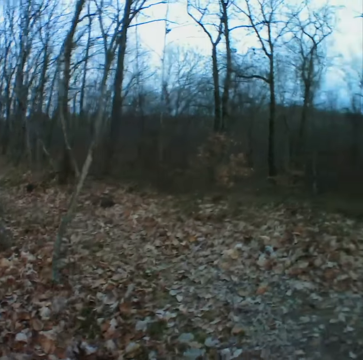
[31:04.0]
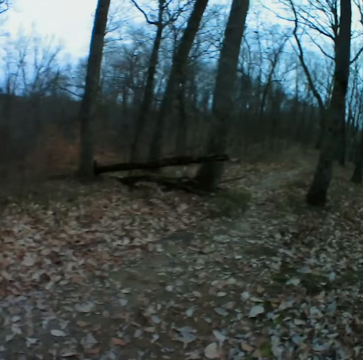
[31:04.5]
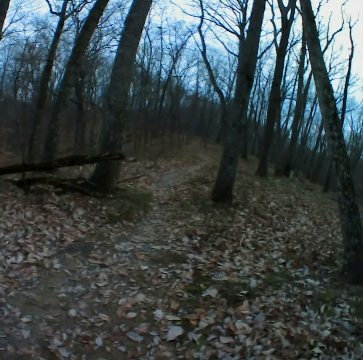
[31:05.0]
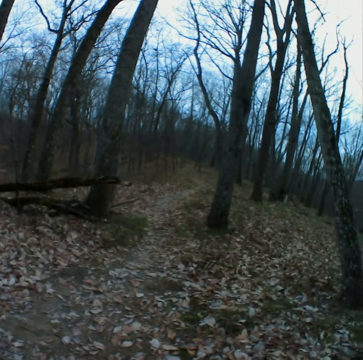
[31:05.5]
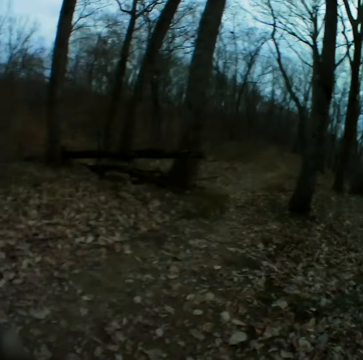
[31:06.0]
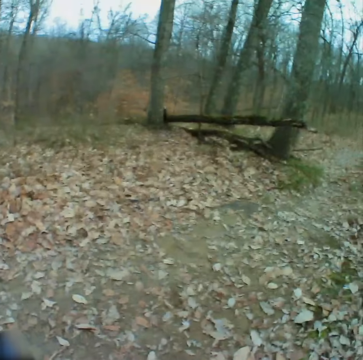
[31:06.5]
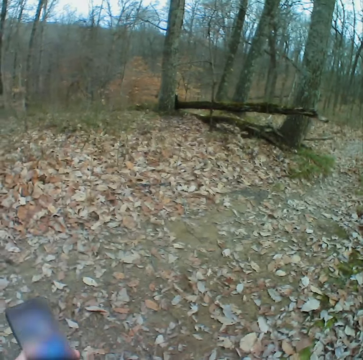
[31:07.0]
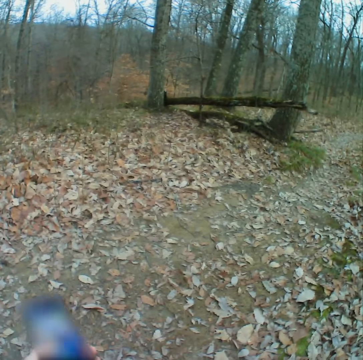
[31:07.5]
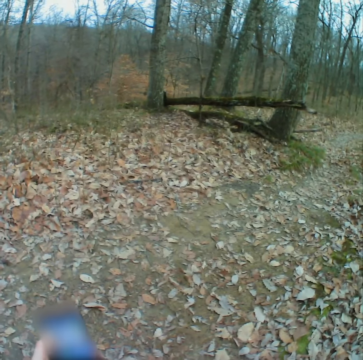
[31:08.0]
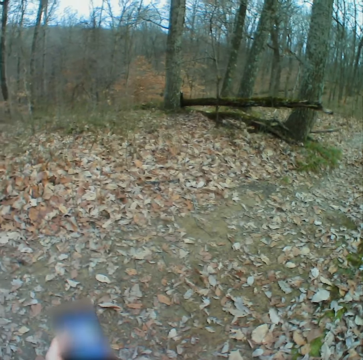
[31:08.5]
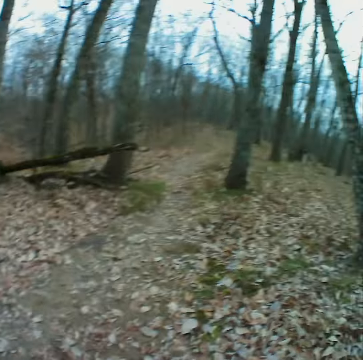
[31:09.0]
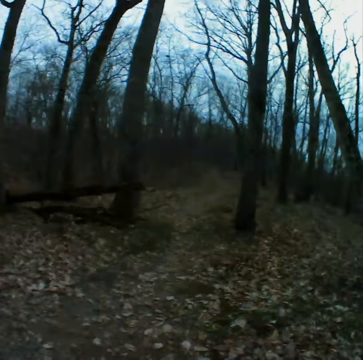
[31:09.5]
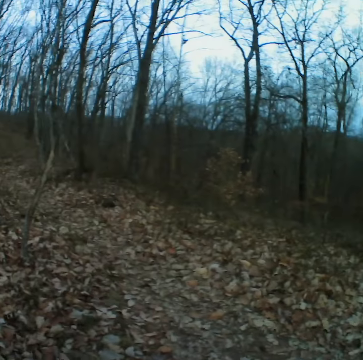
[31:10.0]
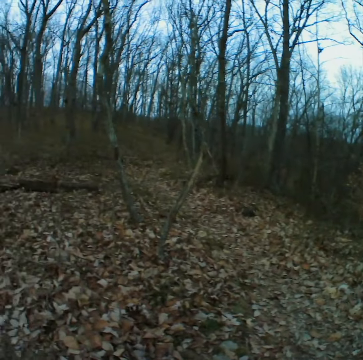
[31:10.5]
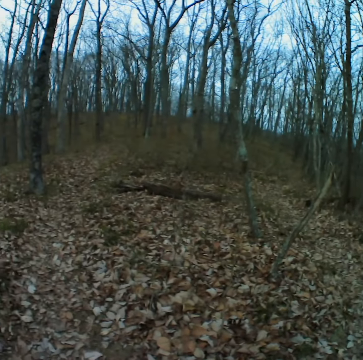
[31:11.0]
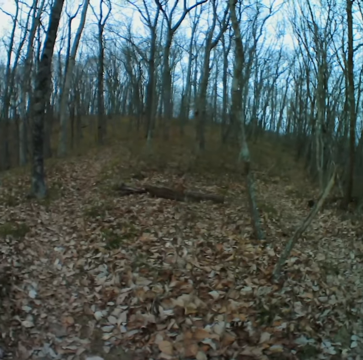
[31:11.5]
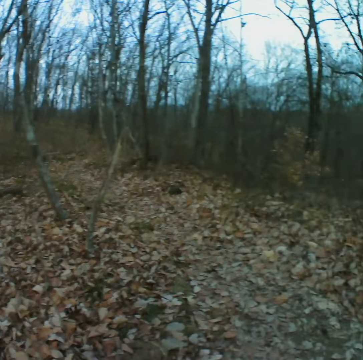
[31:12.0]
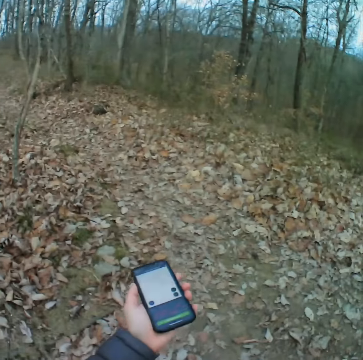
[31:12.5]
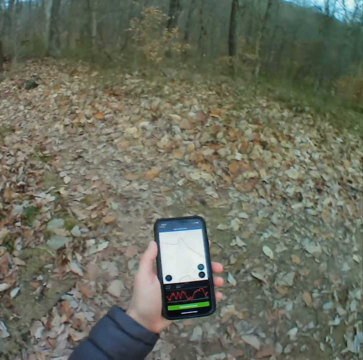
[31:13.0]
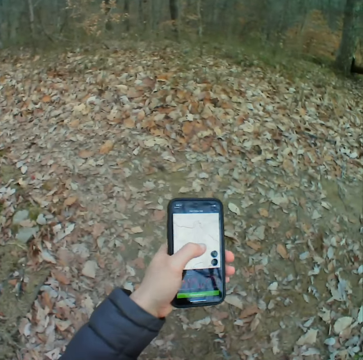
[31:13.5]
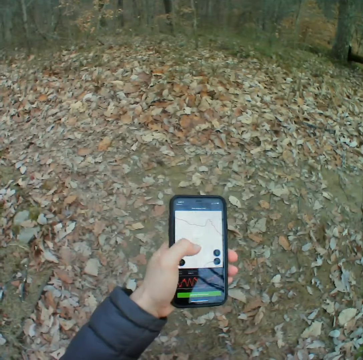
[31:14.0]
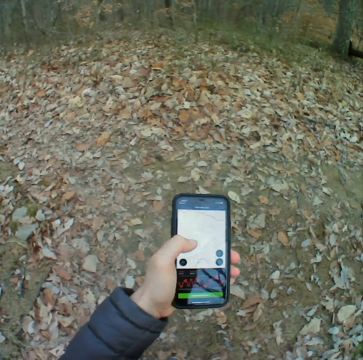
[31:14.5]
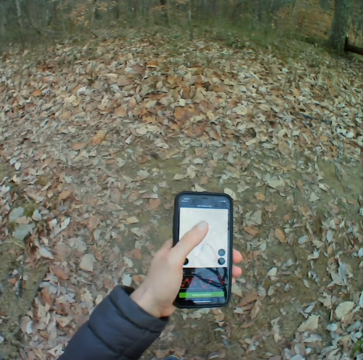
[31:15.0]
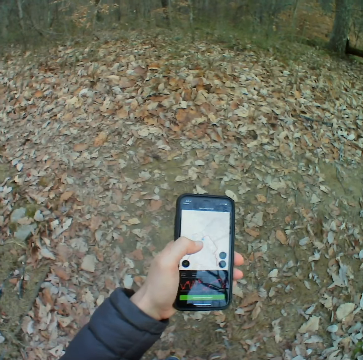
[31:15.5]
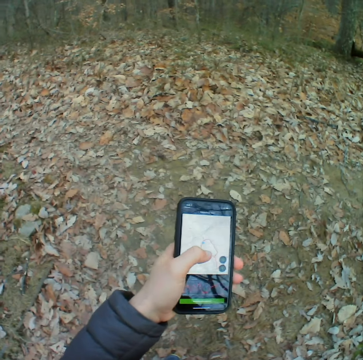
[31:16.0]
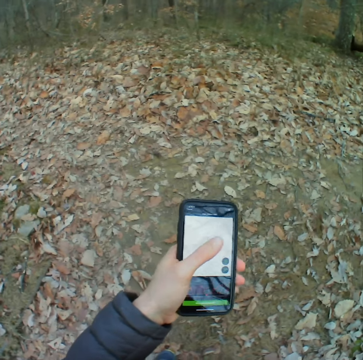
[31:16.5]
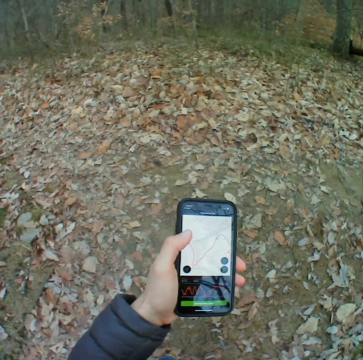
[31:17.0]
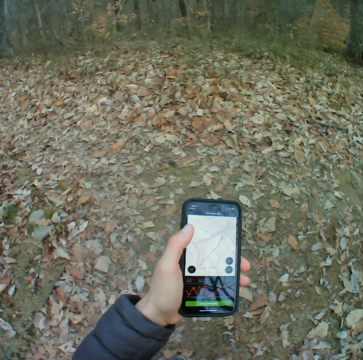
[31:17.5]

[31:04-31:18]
The camera wearer walks in the forest. They stand in the forest. They operate the phone. They look around the forest. They operate the phone.

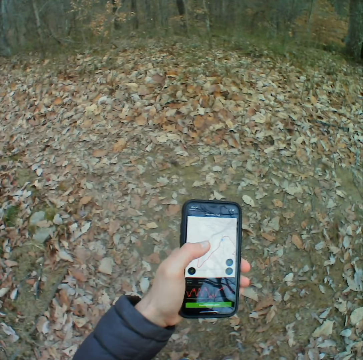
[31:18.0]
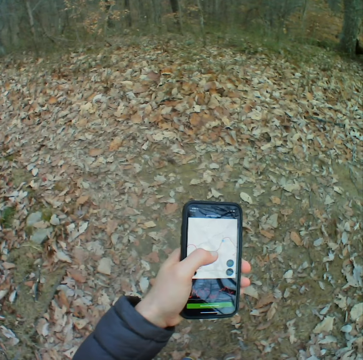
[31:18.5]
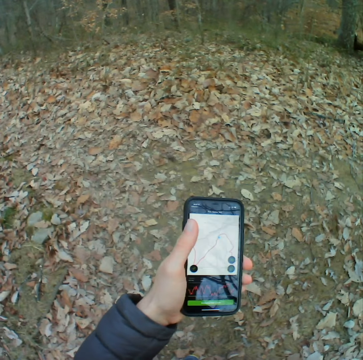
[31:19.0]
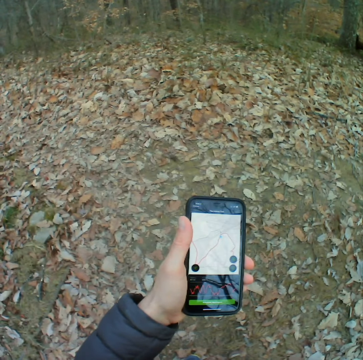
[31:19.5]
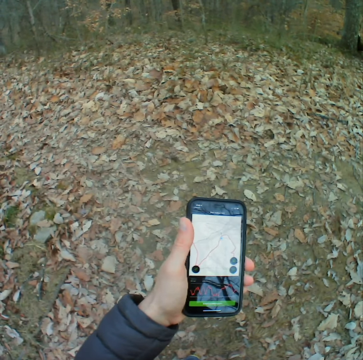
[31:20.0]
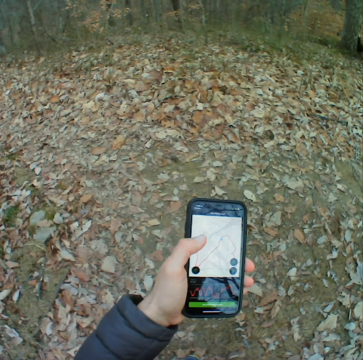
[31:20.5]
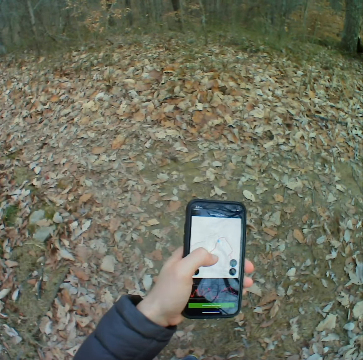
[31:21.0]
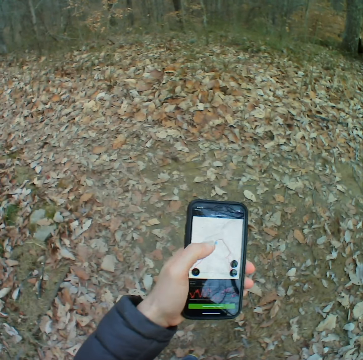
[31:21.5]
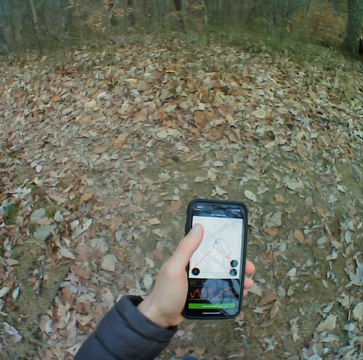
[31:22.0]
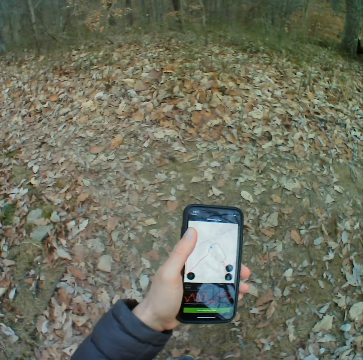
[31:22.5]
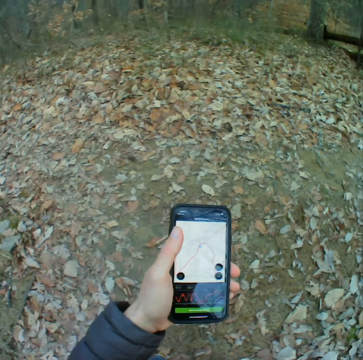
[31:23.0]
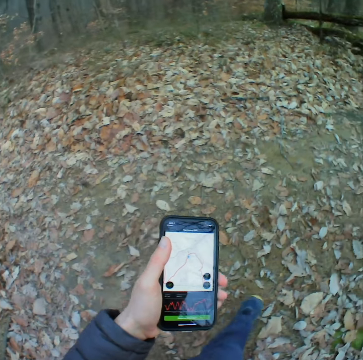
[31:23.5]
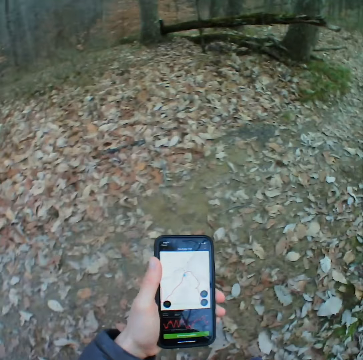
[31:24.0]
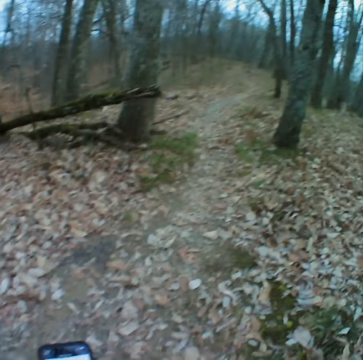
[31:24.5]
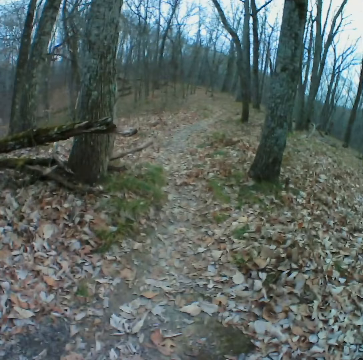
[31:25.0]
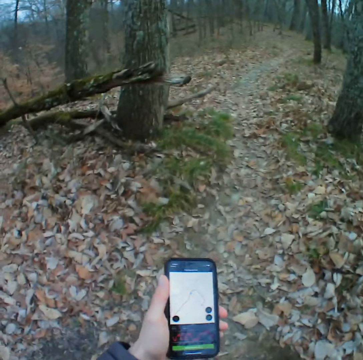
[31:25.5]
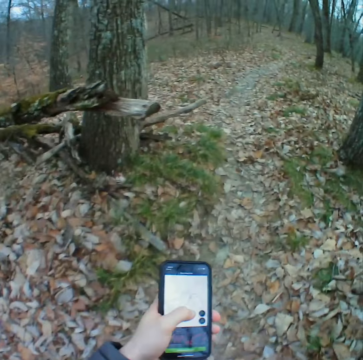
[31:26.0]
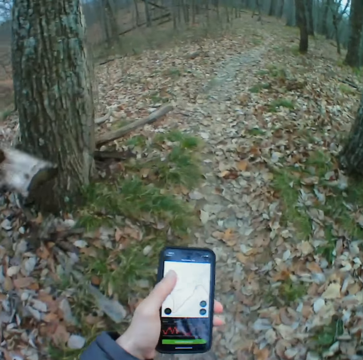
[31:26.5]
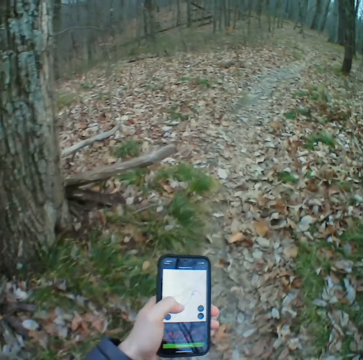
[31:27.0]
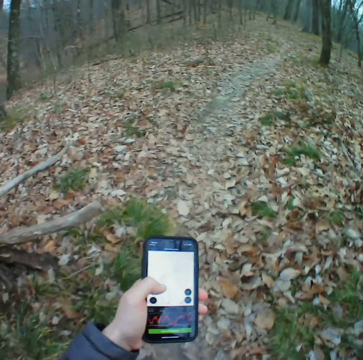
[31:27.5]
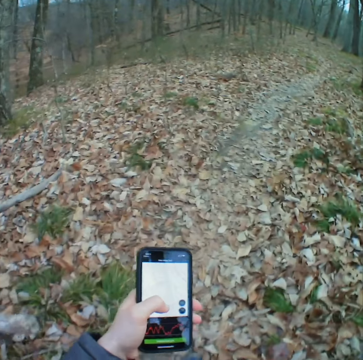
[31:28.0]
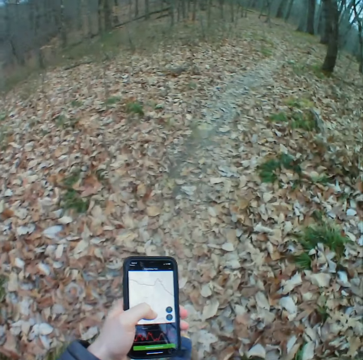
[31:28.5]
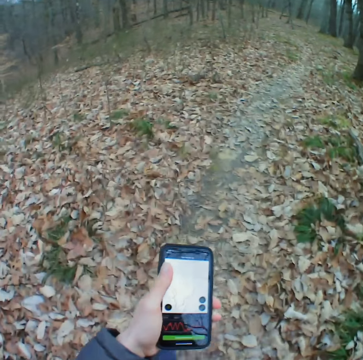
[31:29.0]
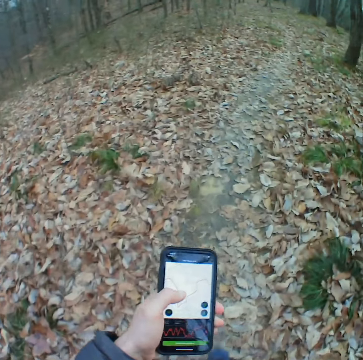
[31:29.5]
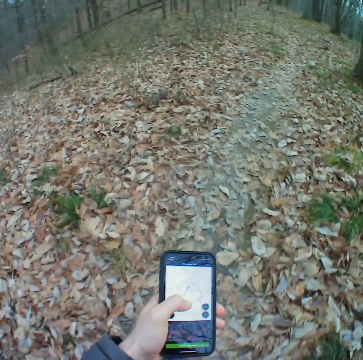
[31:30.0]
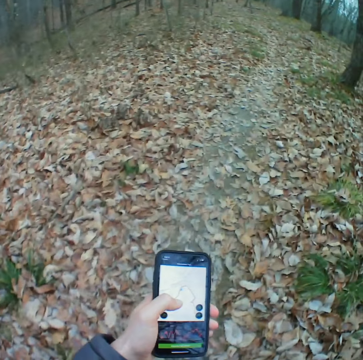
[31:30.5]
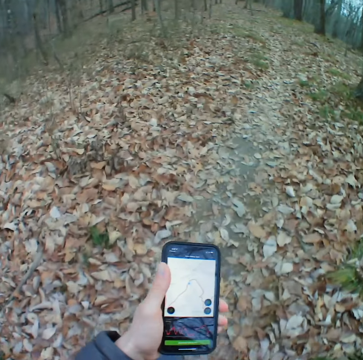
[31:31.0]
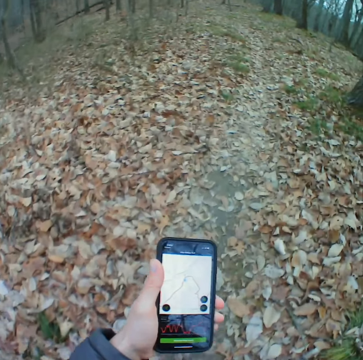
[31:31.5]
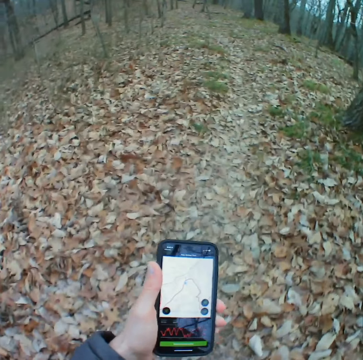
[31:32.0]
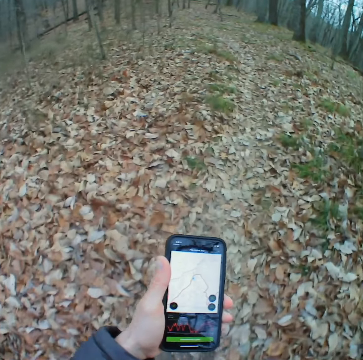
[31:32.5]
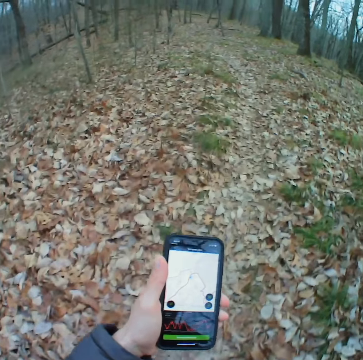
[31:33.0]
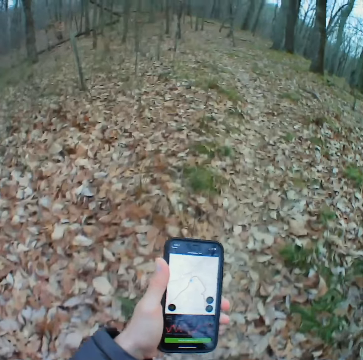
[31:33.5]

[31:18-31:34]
The camera wearer walks on the road in the forest. They operate the phone.

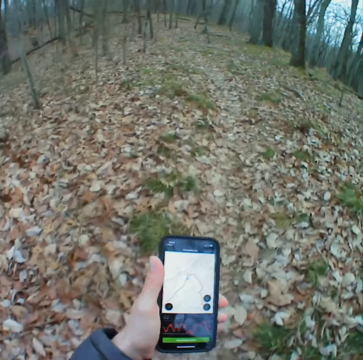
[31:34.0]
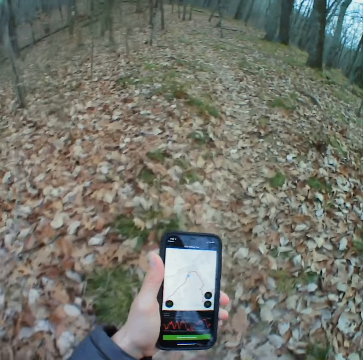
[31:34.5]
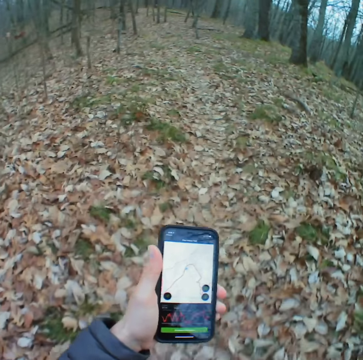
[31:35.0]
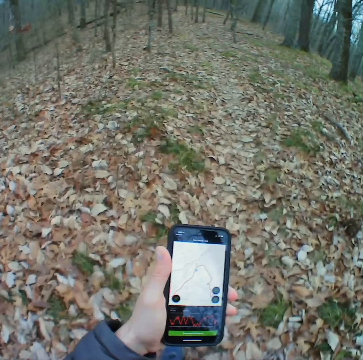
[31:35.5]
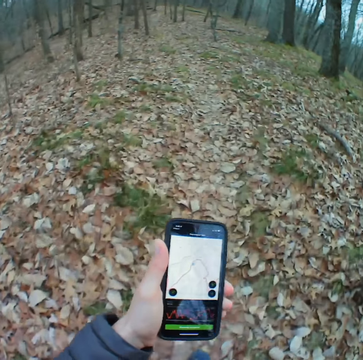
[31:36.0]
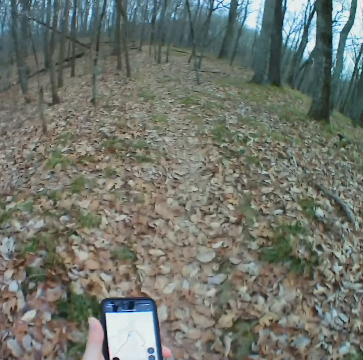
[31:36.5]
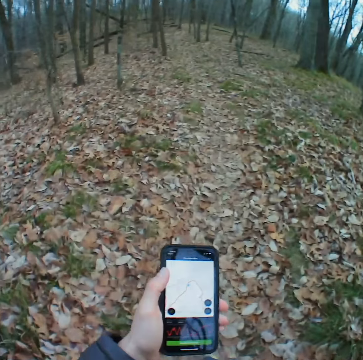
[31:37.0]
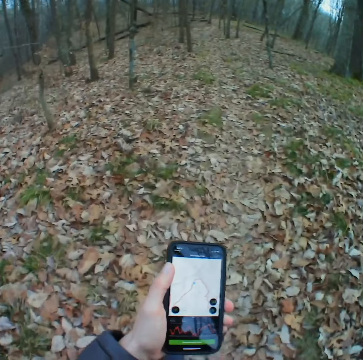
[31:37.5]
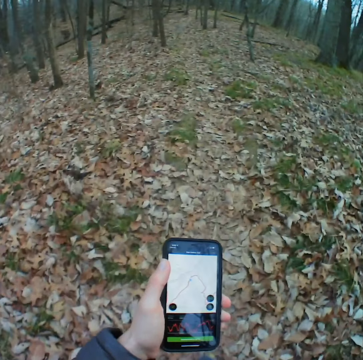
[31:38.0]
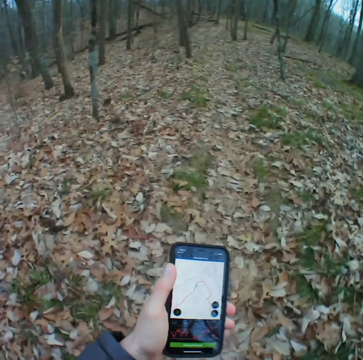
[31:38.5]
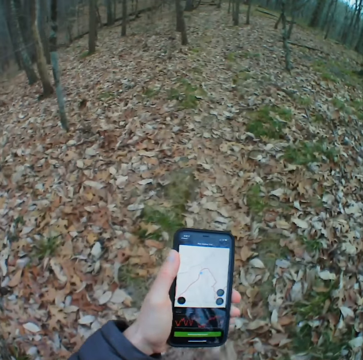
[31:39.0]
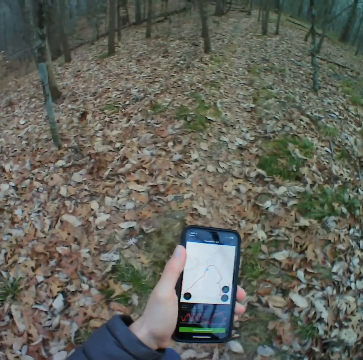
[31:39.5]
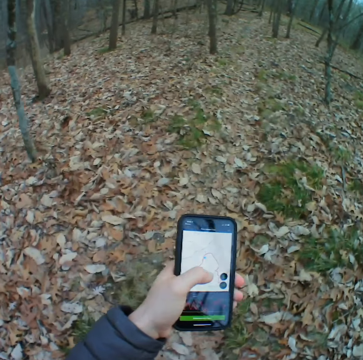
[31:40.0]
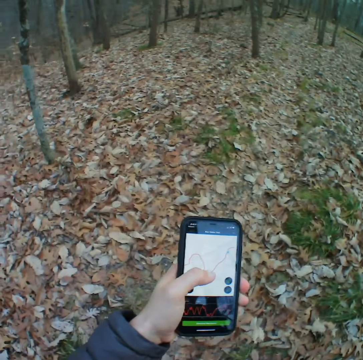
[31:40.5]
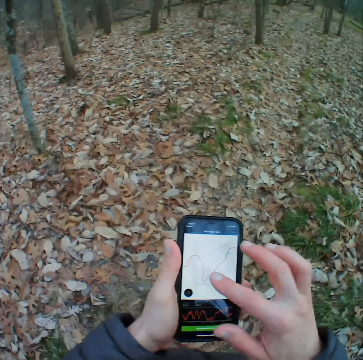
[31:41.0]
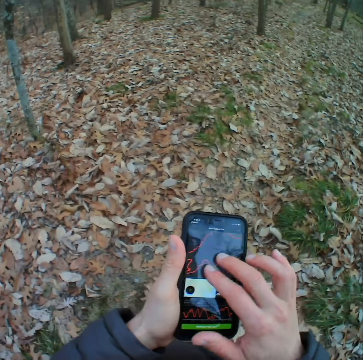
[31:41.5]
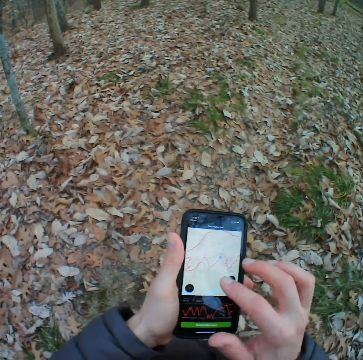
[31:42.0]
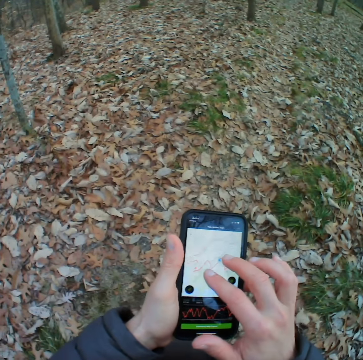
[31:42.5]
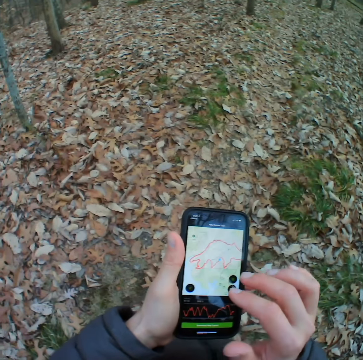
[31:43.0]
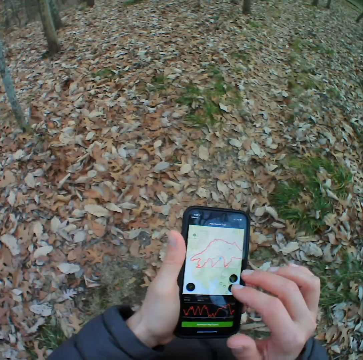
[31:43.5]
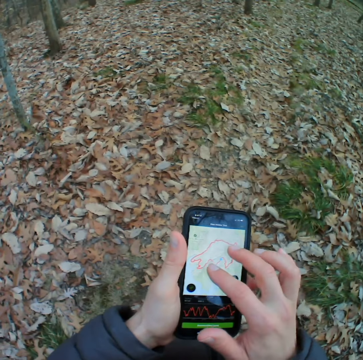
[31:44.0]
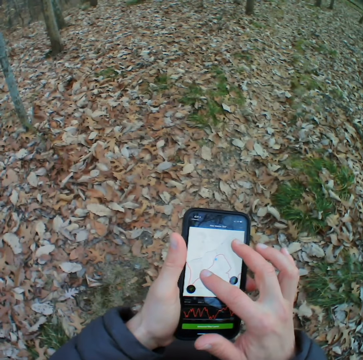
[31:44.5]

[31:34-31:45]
The camera wearer taps the phone screen with both hands. They stand in the forest.
